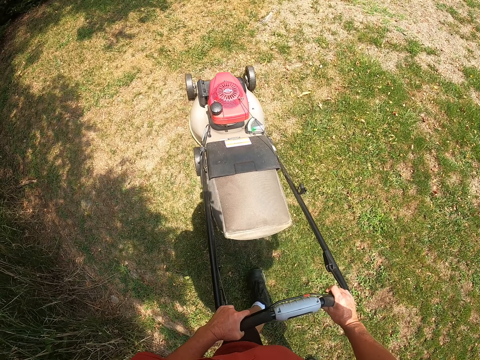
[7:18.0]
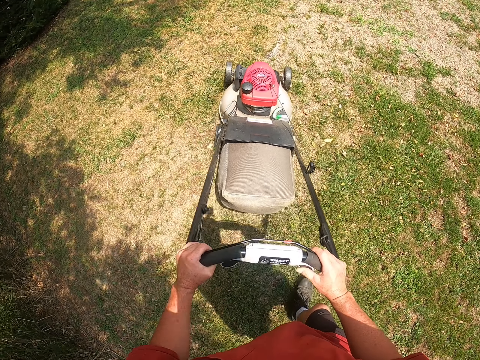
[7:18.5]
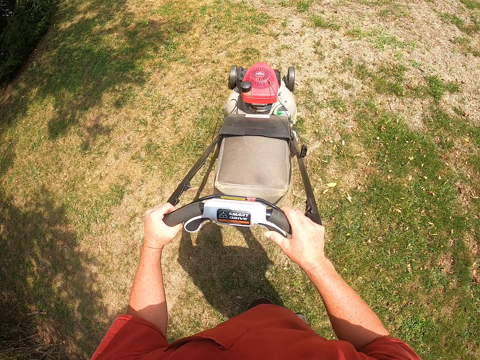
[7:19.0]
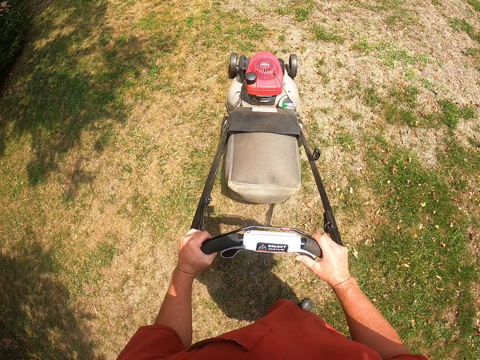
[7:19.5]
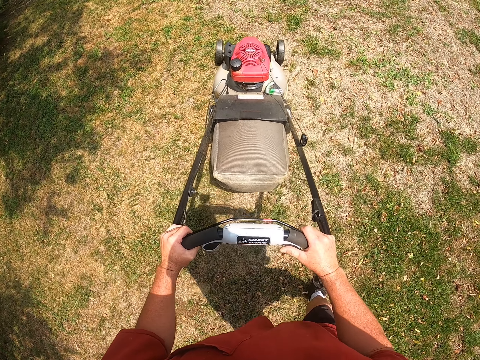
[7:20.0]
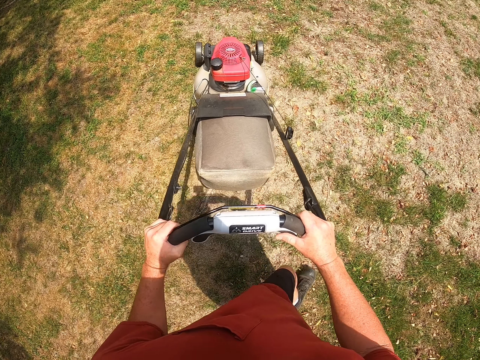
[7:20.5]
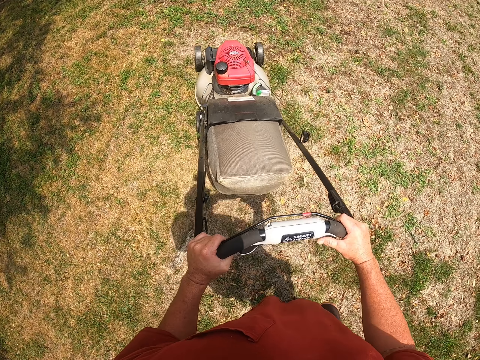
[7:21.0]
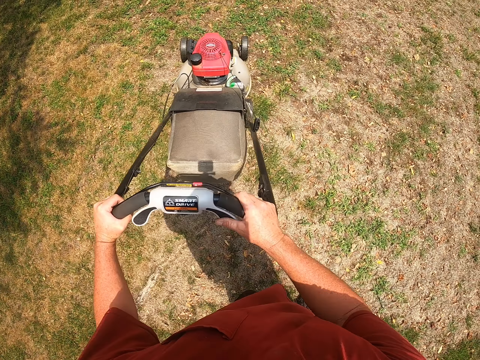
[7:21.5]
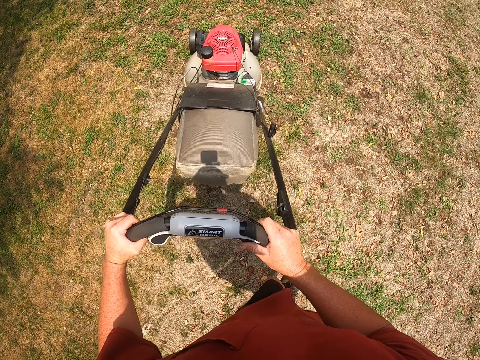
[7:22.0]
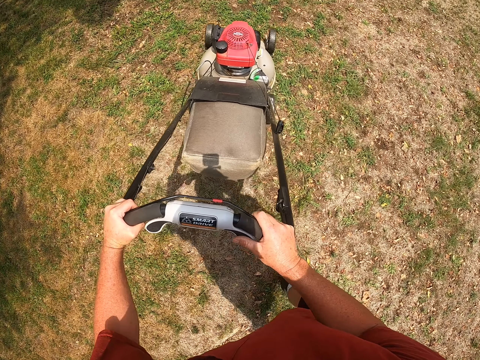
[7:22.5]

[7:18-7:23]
The camera wearer cuts the grass with the lawnmower.

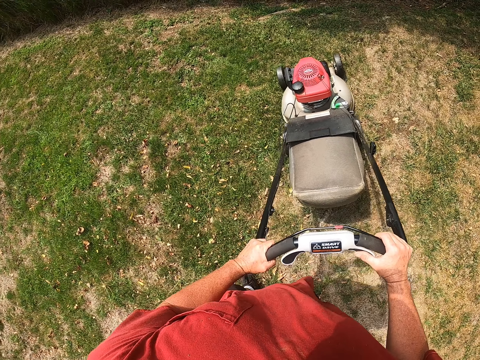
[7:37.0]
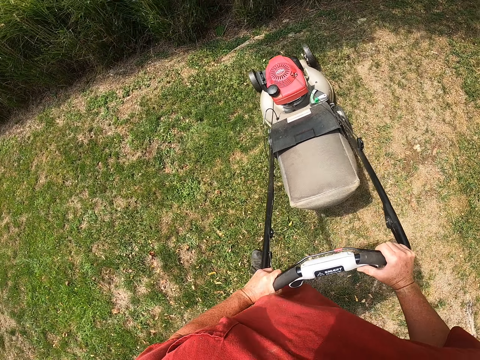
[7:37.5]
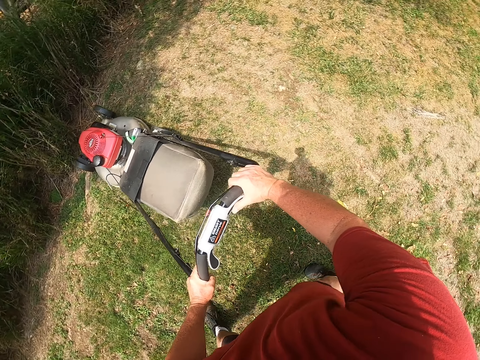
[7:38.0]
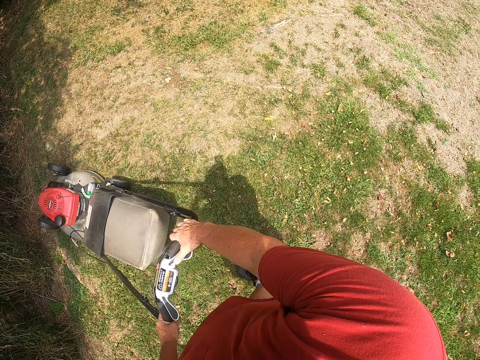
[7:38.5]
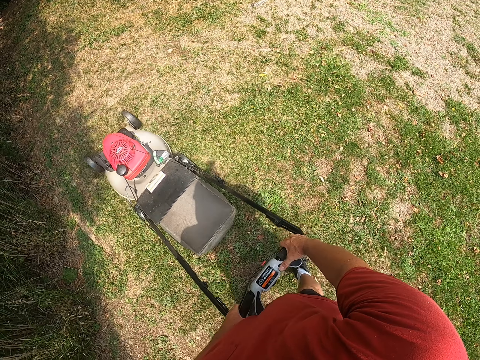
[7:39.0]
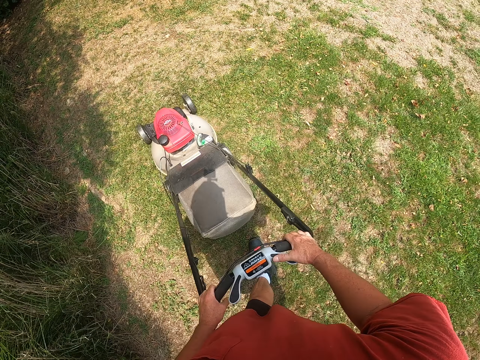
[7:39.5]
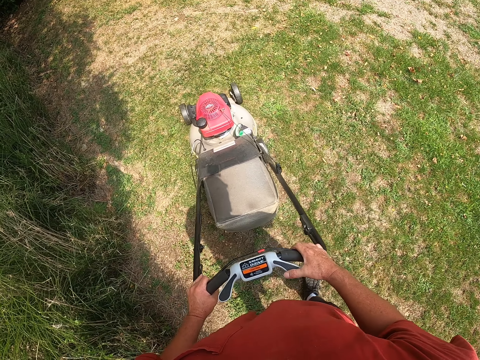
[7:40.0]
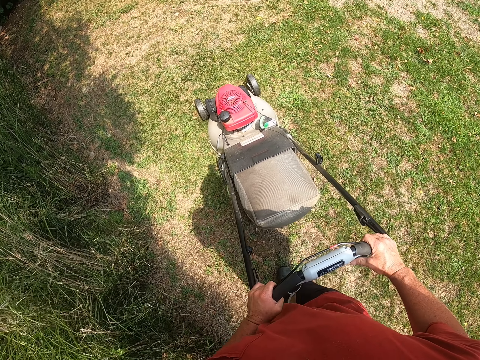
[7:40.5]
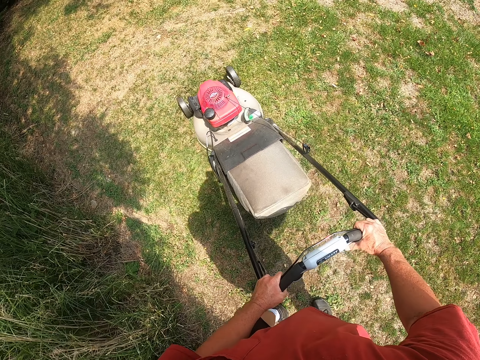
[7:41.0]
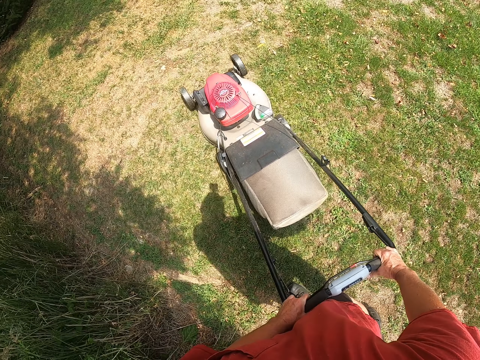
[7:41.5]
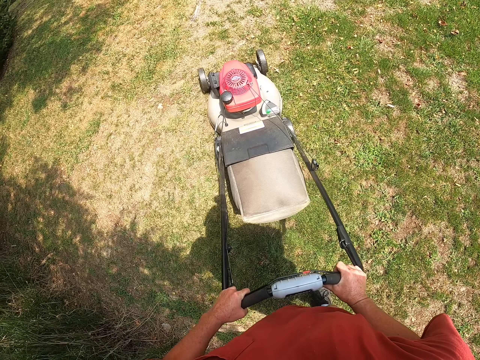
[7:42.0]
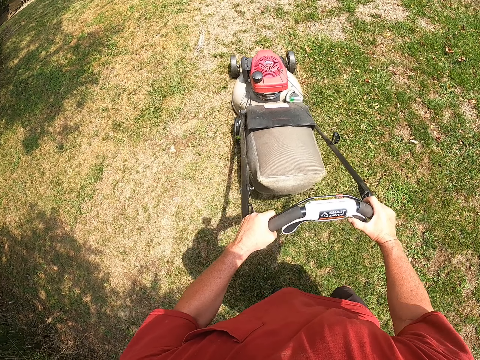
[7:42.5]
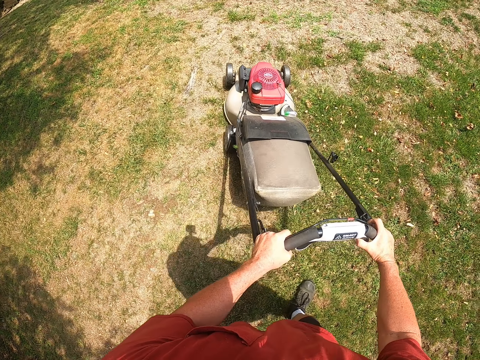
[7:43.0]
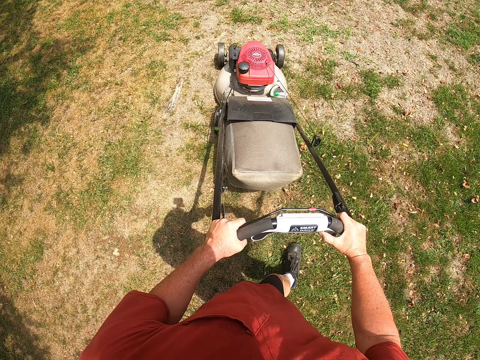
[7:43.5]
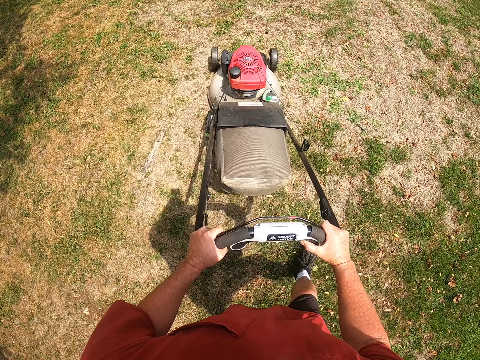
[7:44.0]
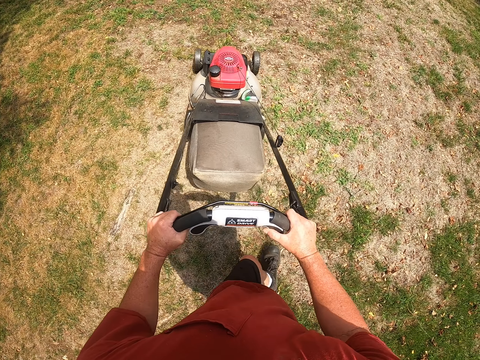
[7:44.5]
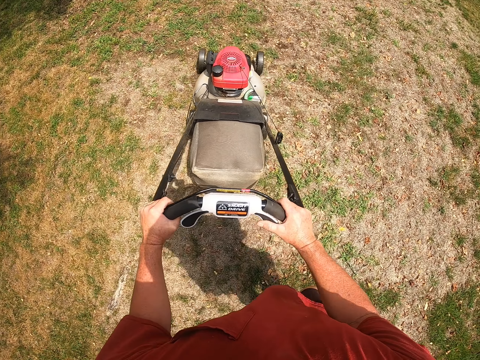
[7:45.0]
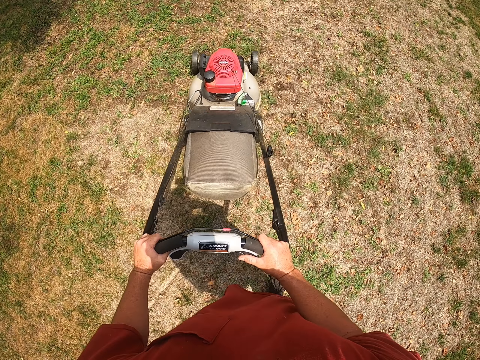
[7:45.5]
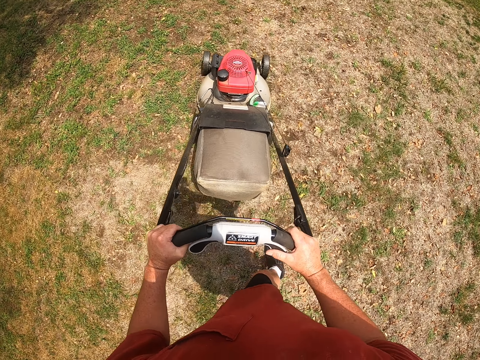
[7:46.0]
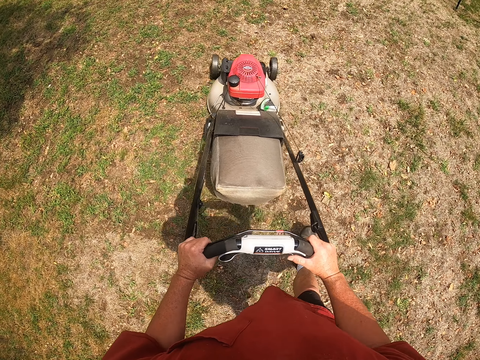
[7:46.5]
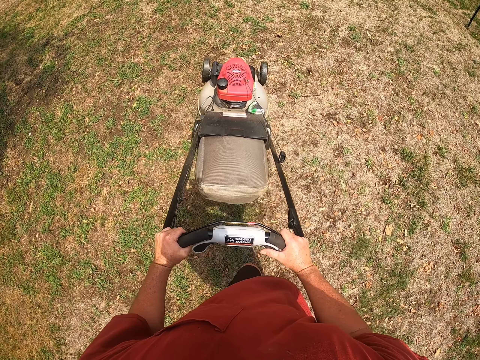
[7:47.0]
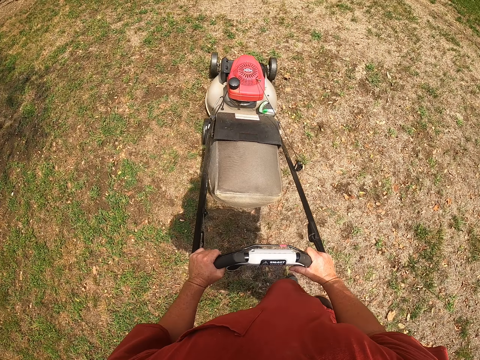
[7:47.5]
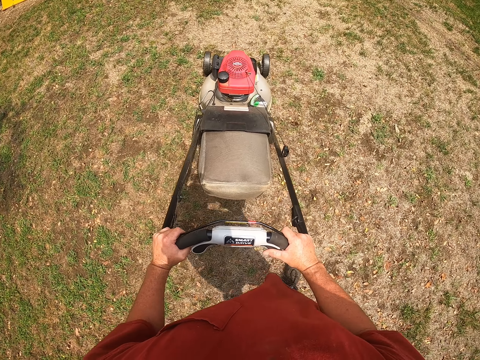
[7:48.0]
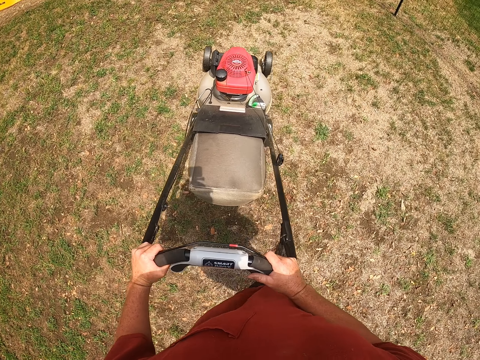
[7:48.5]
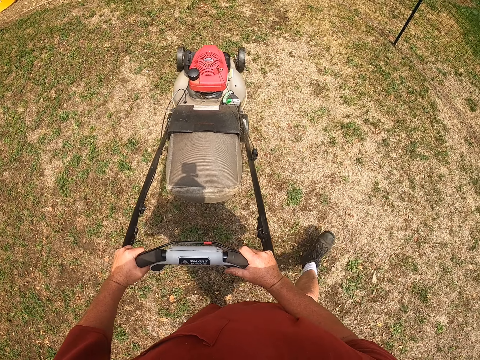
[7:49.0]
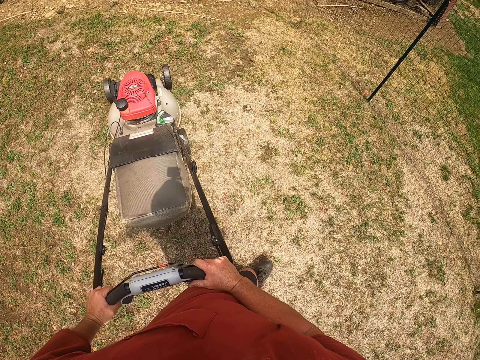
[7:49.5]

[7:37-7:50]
The camera wearer pulls the lawnmower backwards.

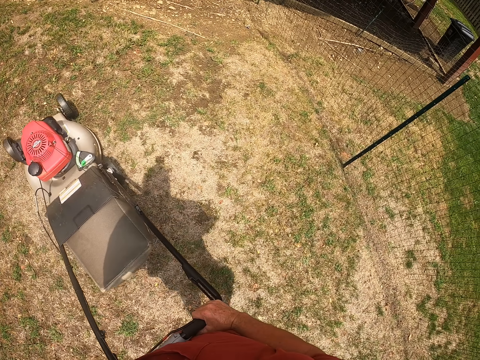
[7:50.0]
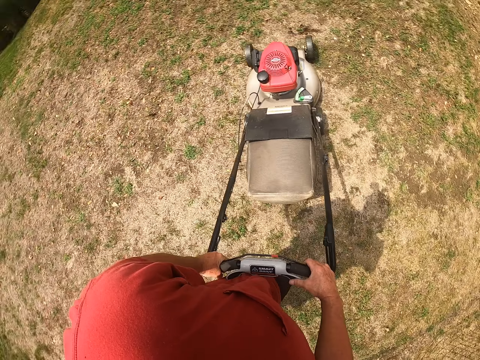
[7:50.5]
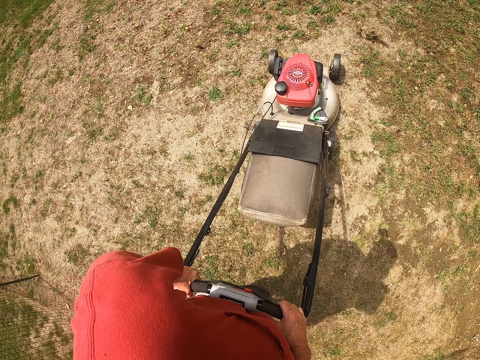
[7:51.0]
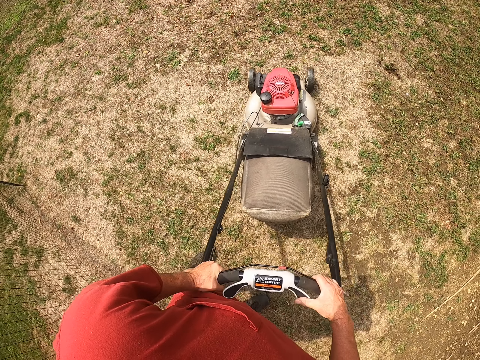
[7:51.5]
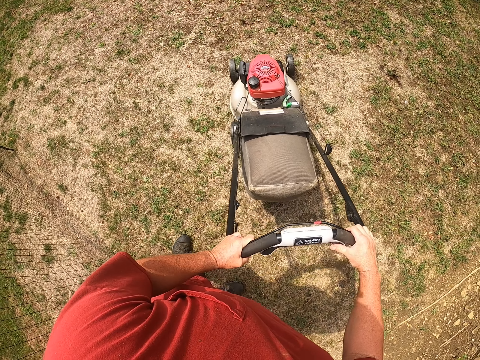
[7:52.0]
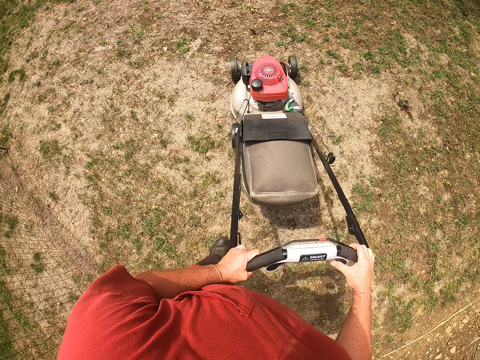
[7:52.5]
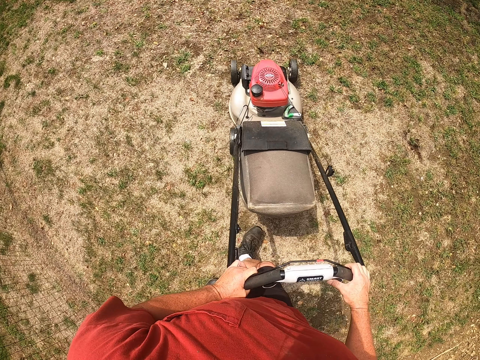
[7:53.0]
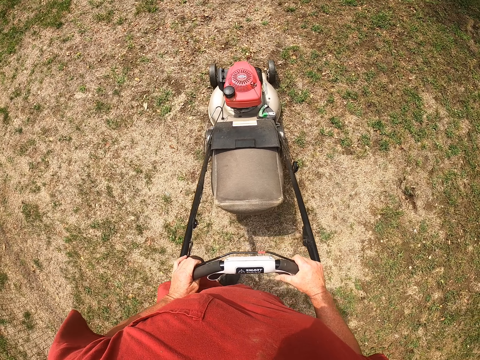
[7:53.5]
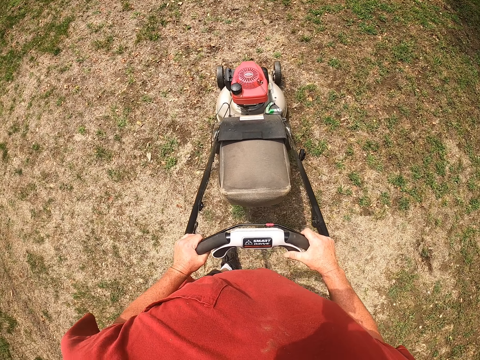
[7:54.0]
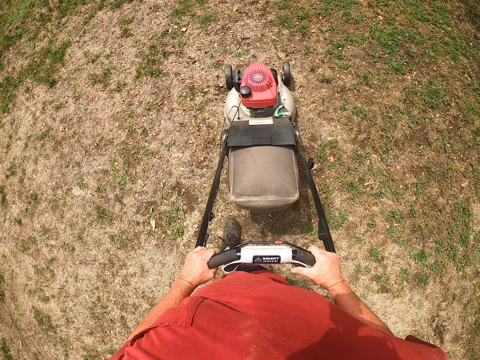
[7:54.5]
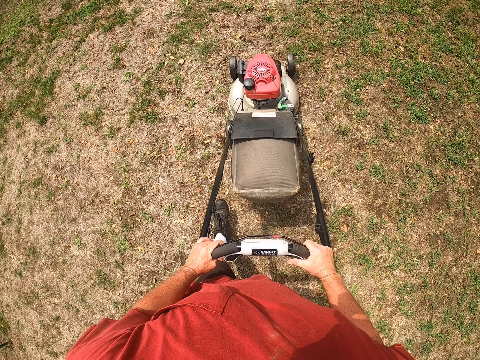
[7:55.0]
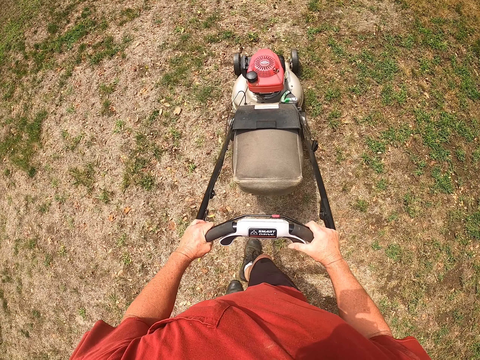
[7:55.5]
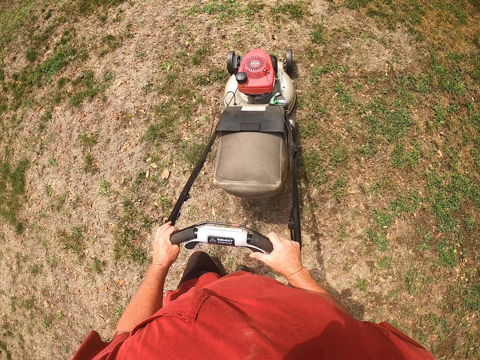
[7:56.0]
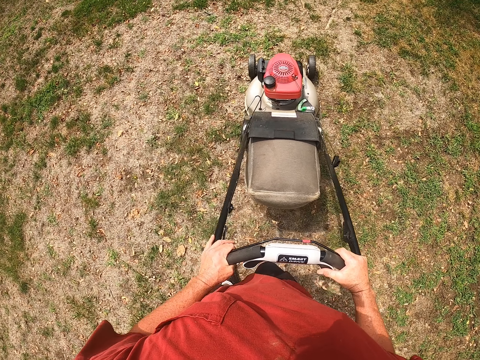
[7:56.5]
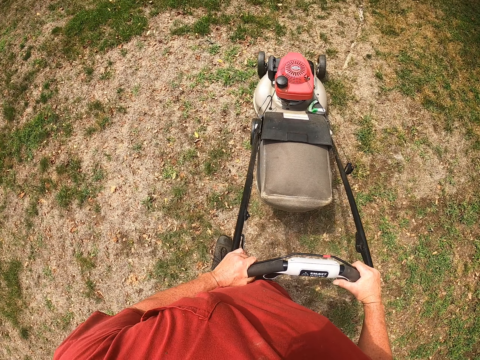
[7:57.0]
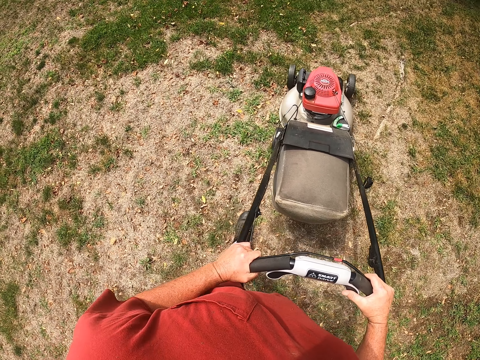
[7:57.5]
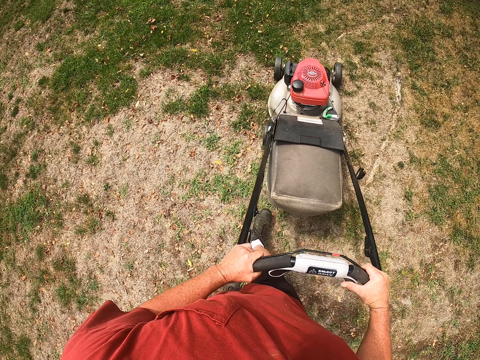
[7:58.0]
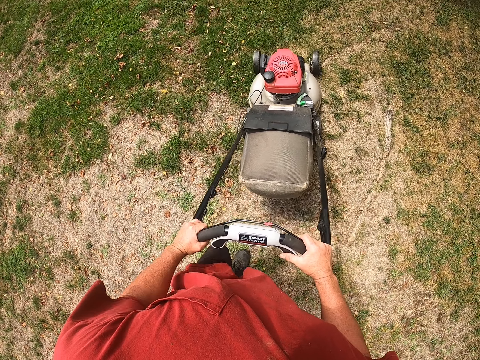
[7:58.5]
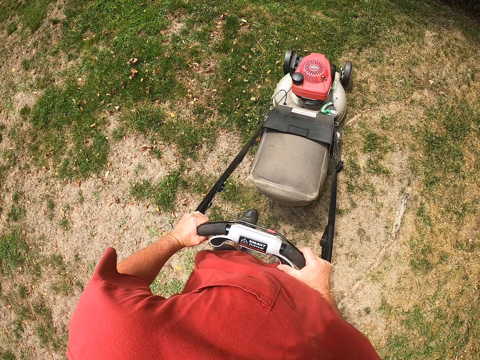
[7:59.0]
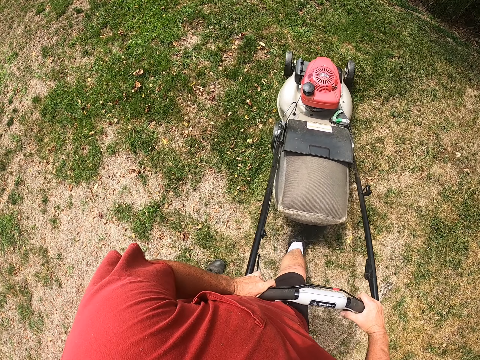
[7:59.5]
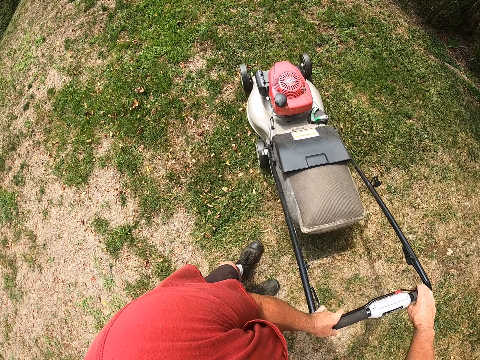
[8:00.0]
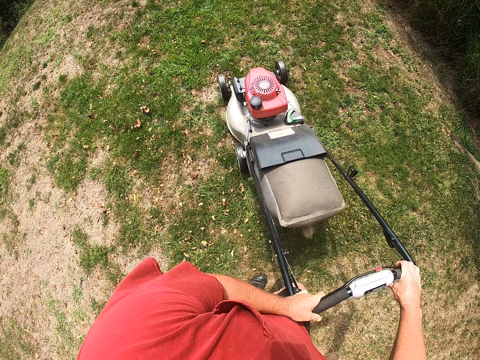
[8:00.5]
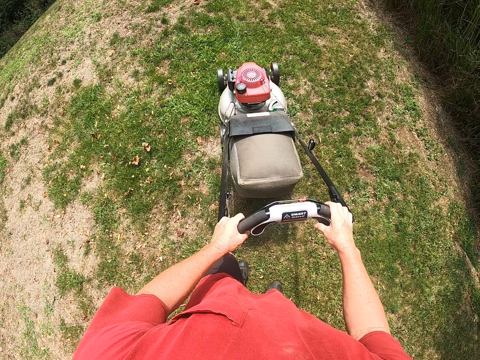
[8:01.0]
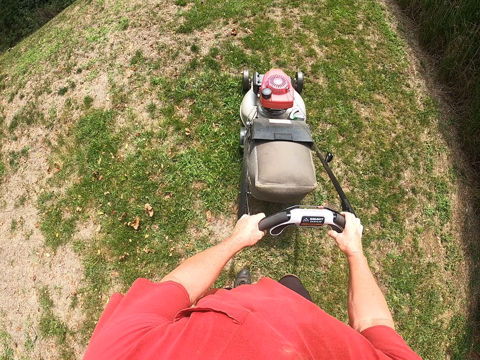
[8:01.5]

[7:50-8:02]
The camera wearer cuts the grass with the lawnmower. They turn the lawnmower around. They cut the grass with the lawnmower.
